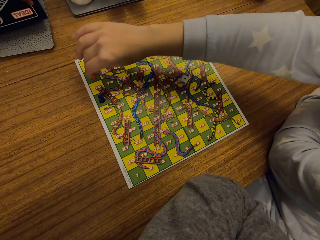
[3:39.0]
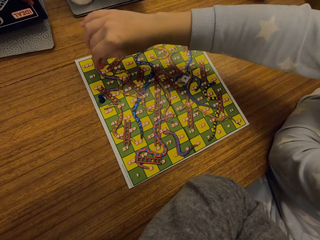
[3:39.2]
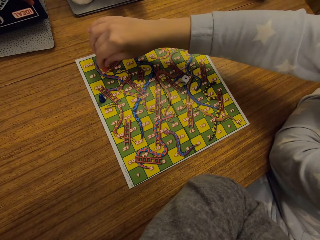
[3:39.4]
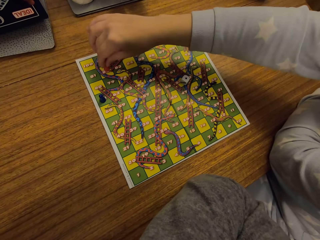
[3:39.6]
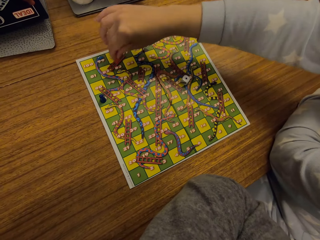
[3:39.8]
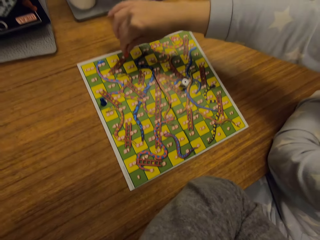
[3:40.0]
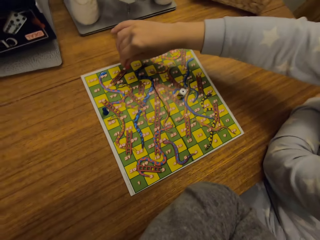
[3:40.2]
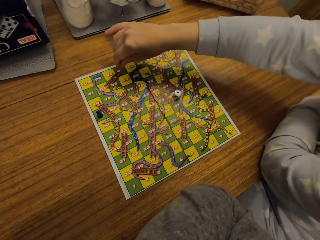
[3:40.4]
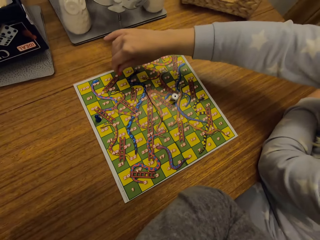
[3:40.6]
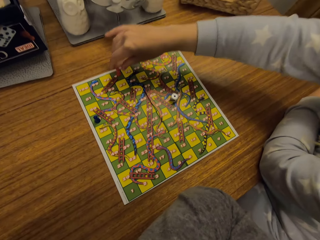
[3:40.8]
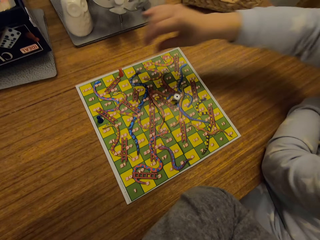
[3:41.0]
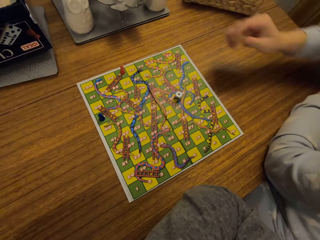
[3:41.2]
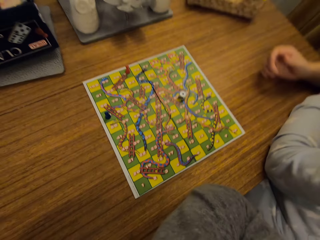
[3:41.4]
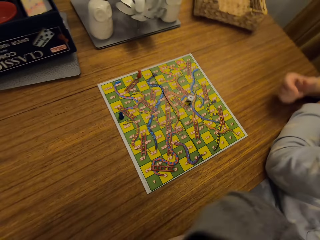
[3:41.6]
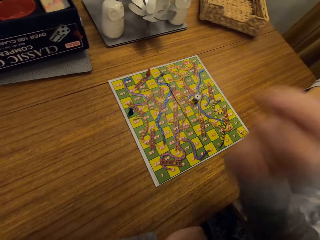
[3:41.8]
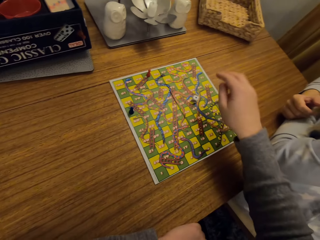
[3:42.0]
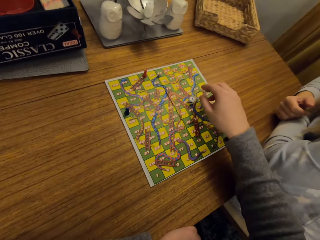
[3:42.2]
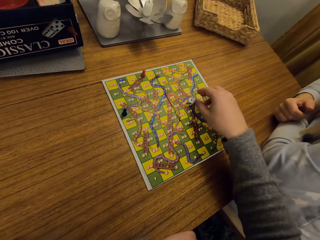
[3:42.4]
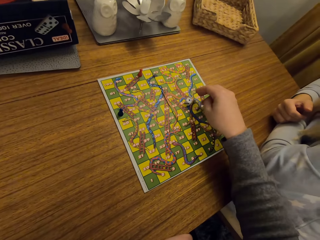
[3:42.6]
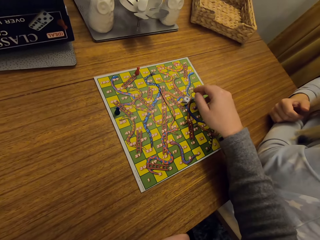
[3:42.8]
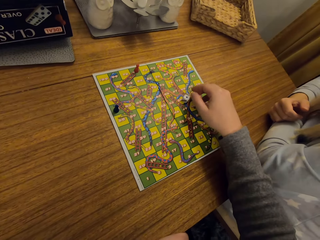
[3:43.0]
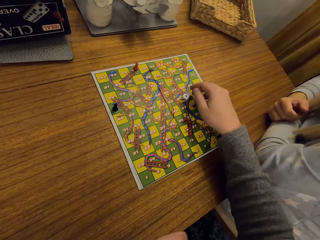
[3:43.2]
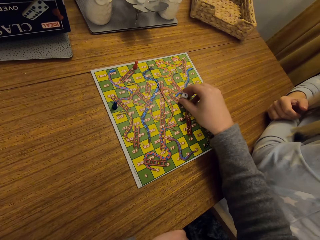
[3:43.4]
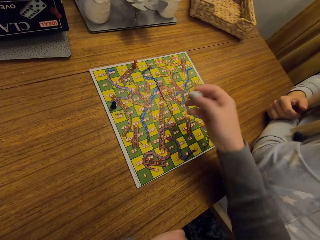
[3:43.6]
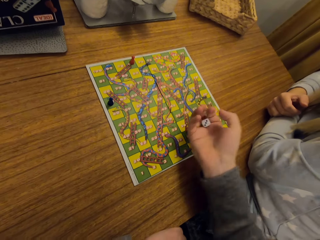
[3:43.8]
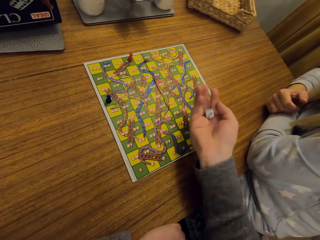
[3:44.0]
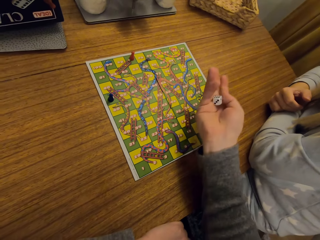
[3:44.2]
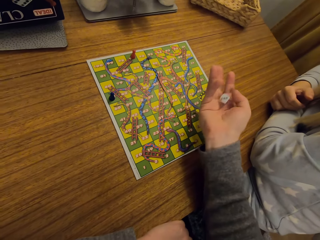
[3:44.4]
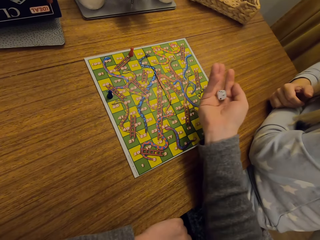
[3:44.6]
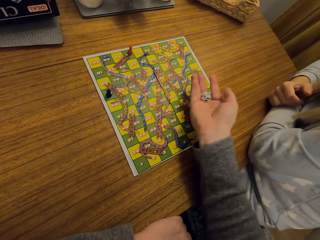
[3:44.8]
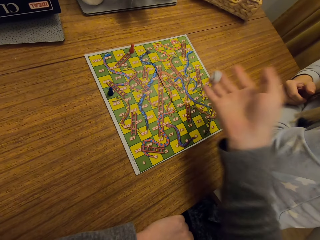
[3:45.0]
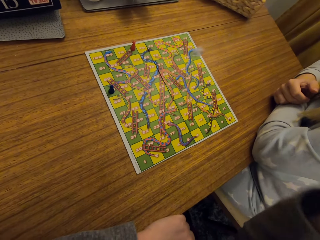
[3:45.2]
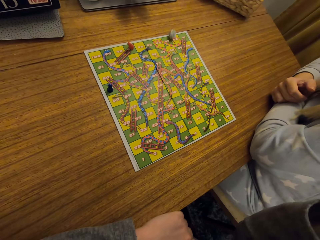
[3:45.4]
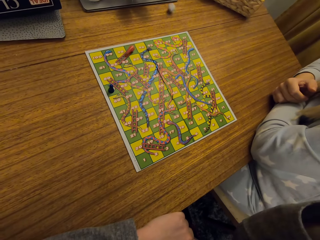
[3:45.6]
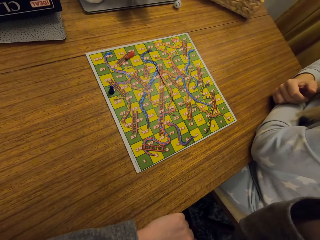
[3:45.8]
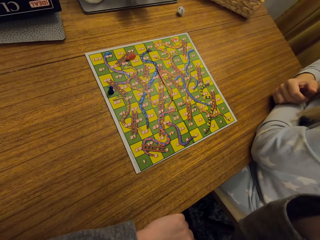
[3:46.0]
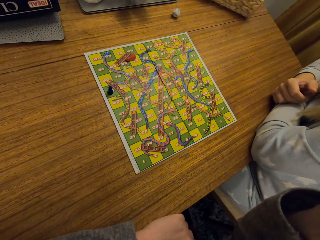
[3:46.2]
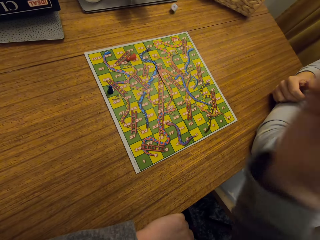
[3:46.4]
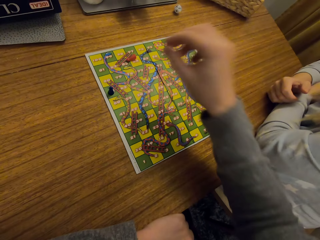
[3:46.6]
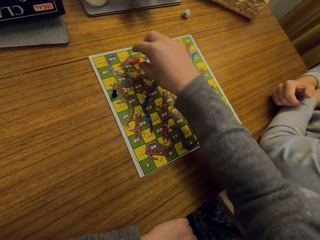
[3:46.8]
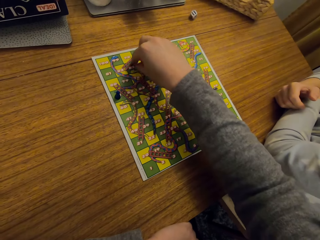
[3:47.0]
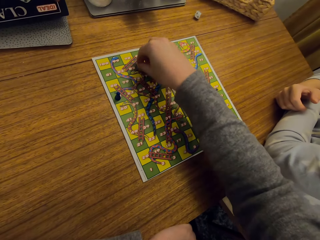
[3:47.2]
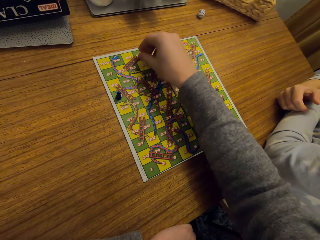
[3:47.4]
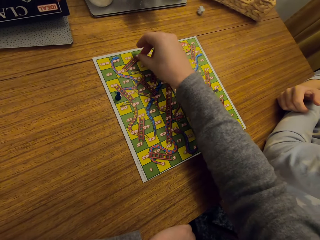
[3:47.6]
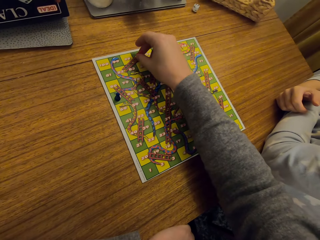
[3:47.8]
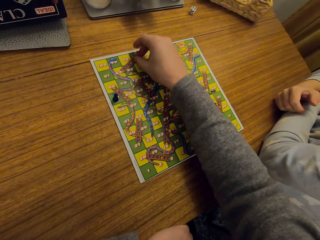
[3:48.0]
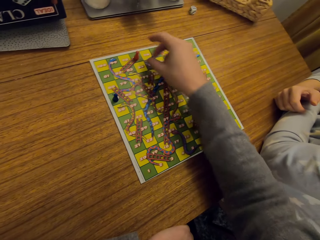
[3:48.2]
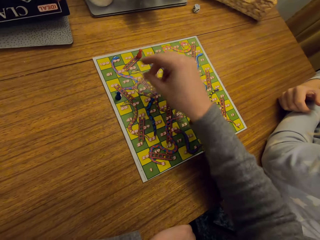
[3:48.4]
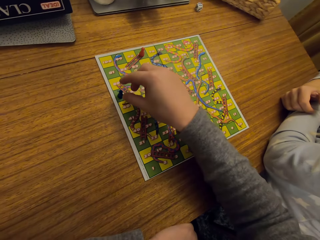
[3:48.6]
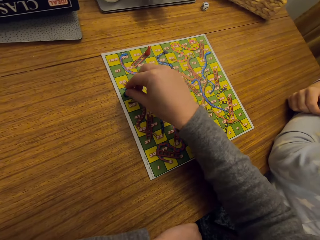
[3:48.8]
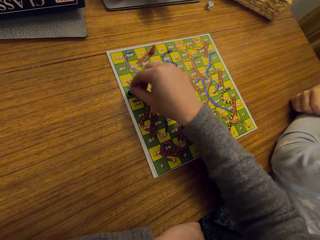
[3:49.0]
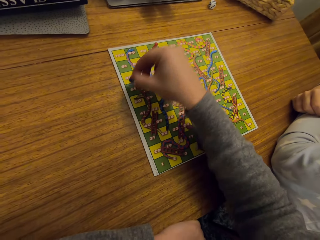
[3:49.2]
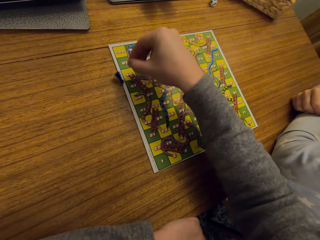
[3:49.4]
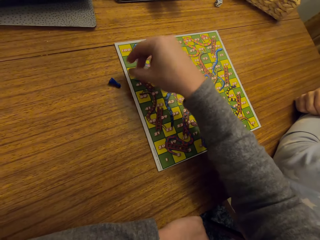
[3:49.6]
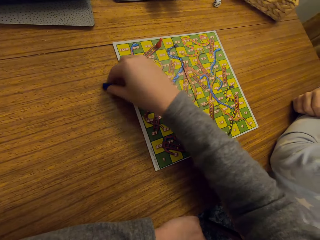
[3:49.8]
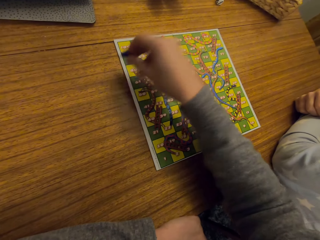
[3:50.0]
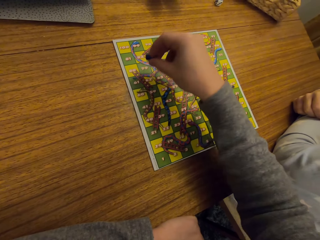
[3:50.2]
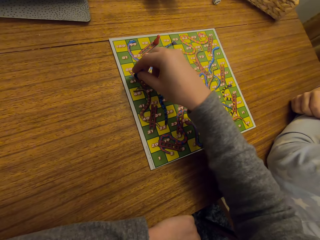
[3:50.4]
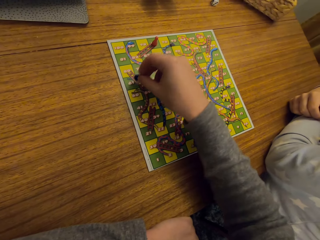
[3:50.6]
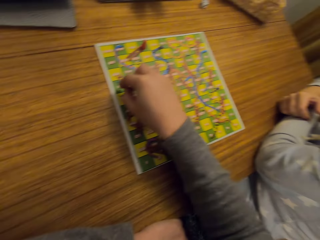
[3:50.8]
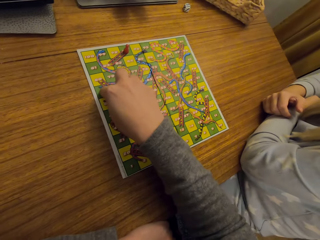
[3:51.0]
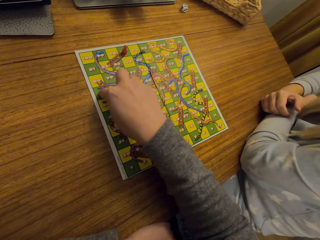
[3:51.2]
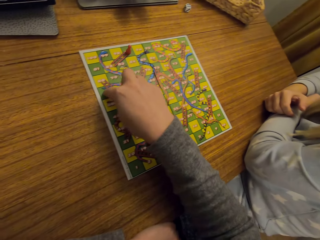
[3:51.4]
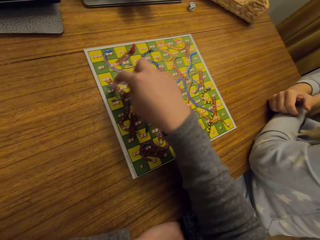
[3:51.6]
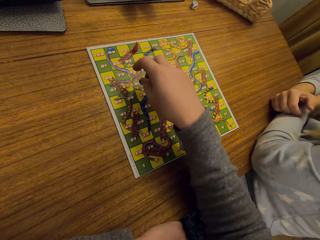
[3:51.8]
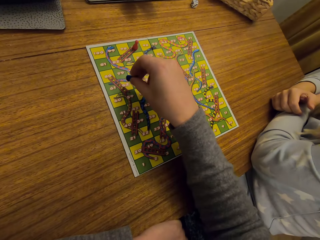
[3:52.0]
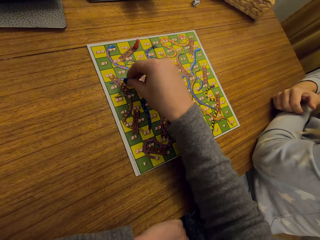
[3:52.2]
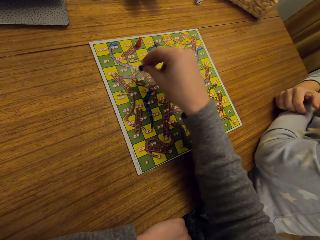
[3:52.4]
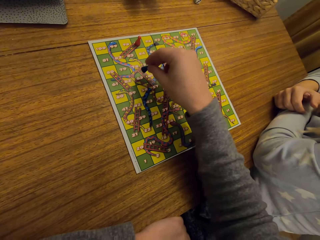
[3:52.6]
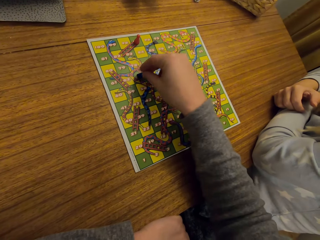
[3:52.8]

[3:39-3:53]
A woman picks up something. The woman plays the classic game. The woman places the something down. The camera wearer canvasses with the woman. They pick up the dice. They shake the dice. They throw the dice on the game paper. They pick up something. They place something down. They play the classic game. They pick up something.

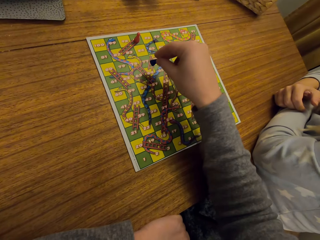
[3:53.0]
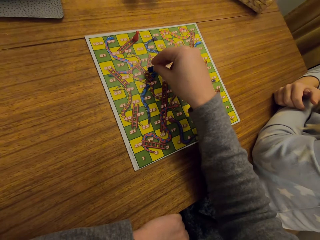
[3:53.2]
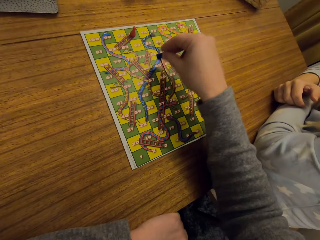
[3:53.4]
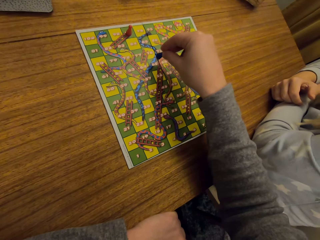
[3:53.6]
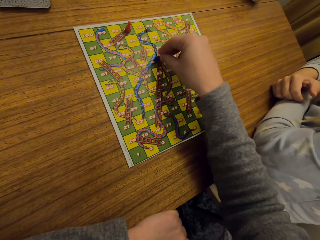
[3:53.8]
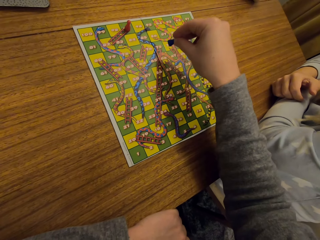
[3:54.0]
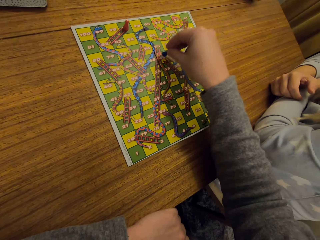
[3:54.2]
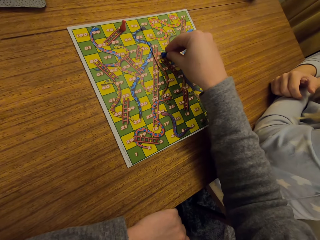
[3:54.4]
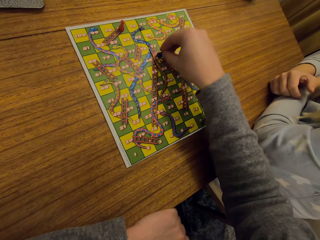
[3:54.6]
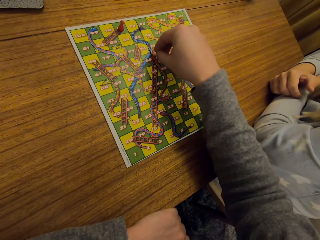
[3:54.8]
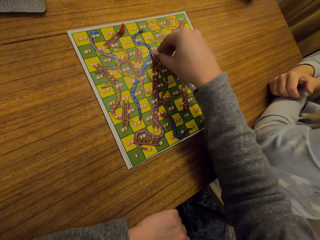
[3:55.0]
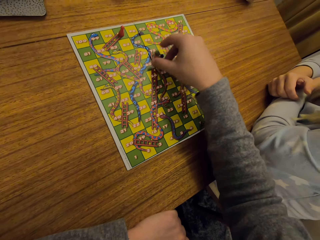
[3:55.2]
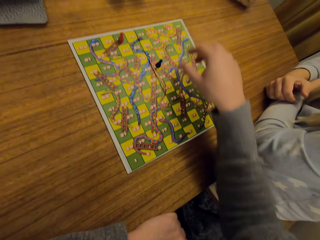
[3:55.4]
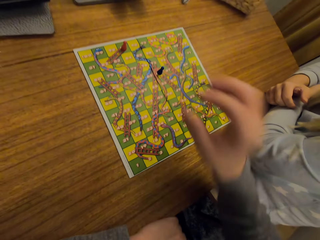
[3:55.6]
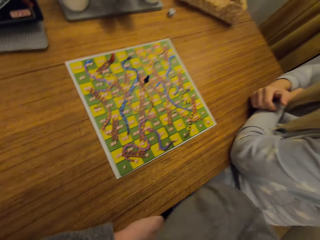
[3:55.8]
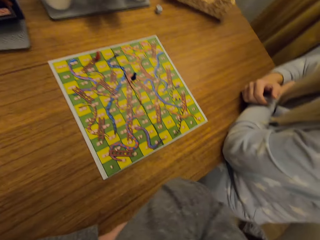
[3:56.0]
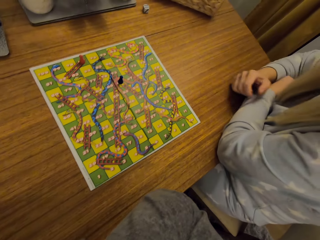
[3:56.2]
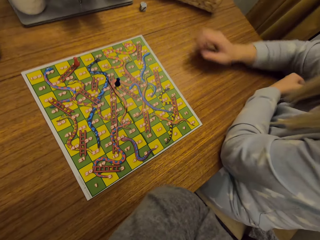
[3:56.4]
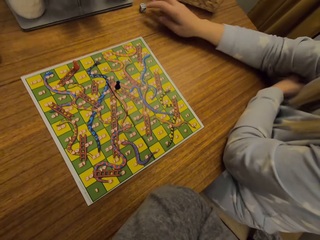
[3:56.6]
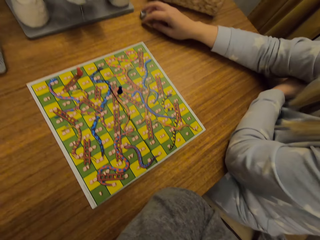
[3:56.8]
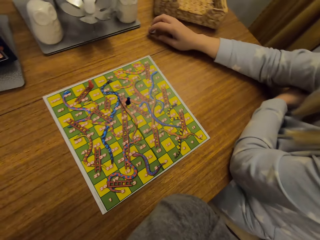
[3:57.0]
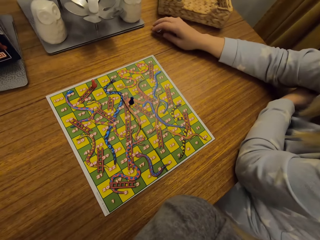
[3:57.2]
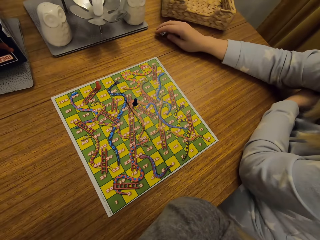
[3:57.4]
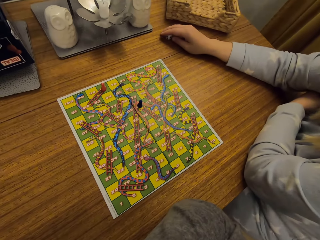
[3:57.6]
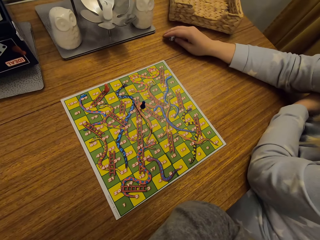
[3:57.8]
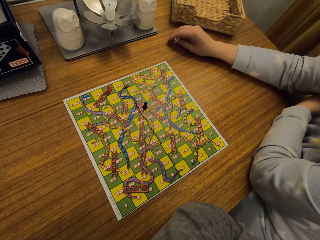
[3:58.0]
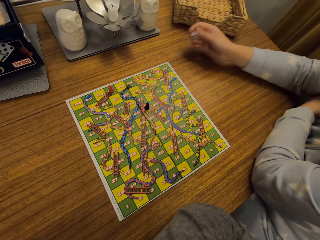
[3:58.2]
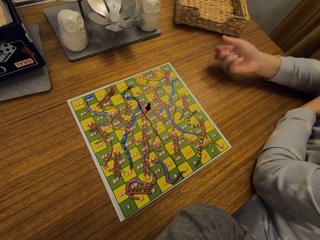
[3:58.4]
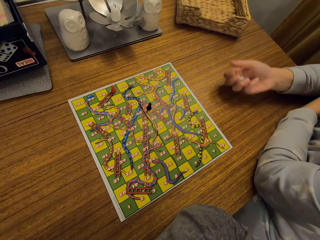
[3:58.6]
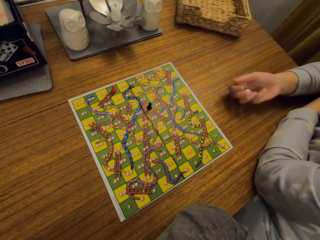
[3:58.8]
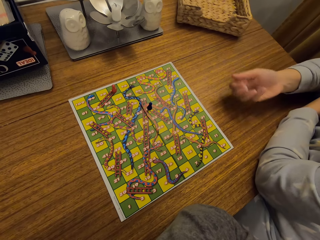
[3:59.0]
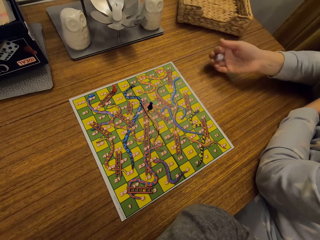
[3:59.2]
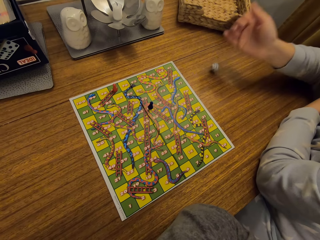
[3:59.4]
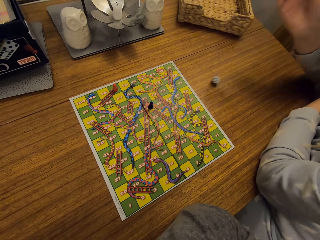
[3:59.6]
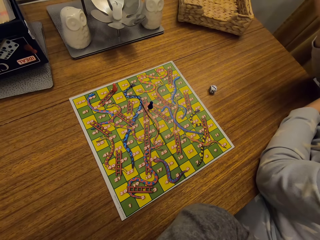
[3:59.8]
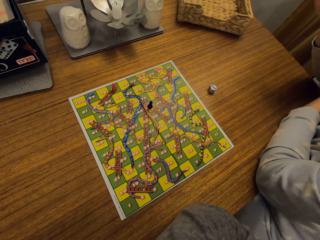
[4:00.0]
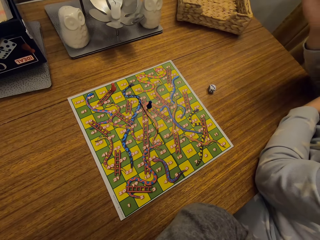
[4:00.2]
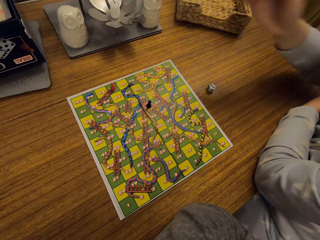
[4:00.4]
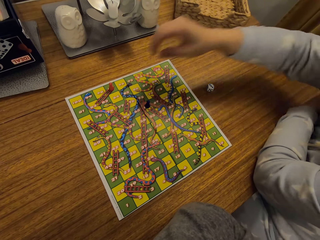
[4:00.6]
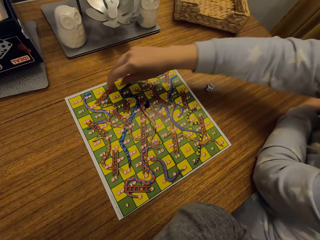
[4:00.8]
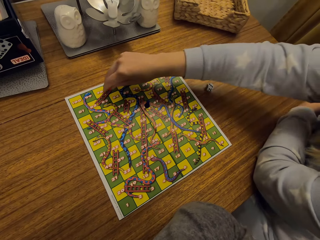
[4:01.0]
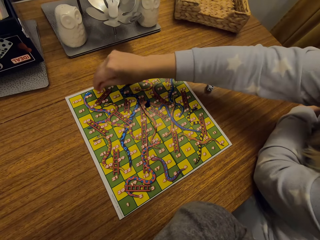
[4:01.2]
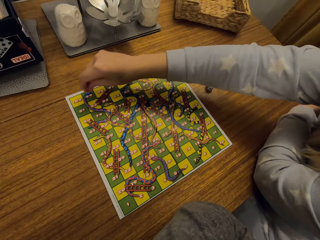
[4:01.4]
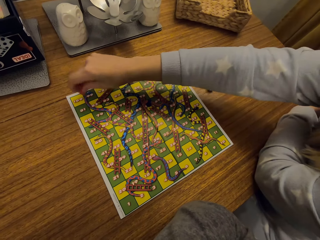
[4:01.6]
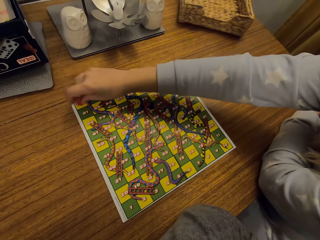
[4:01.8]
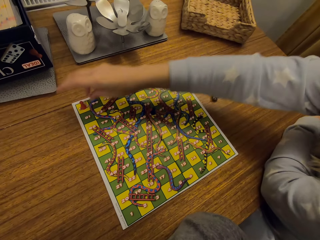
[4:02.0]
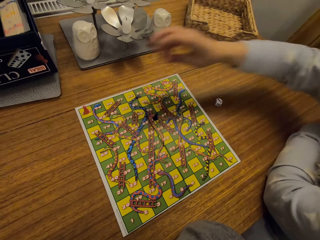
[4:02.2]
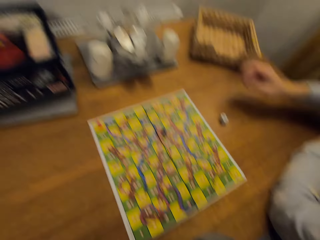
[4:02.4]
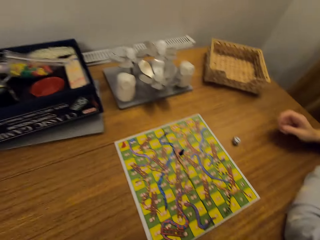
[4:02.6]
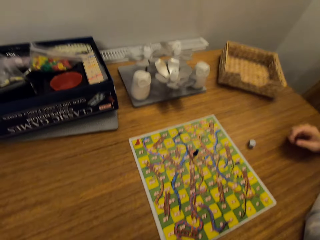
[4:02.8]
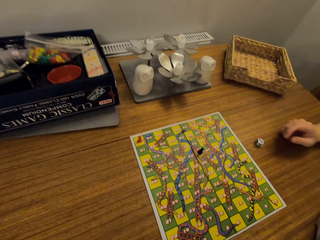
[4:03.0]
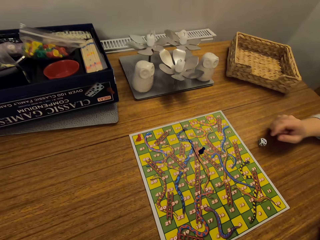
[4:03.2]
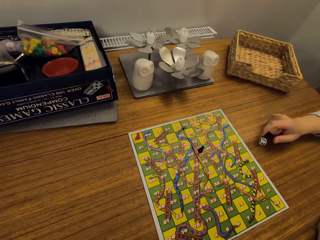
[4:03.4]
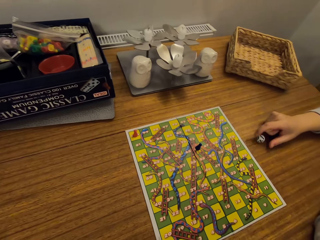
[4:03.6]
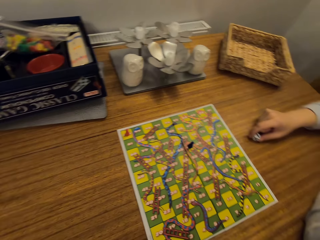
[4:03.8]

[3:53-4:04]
The camera wearer places something down. A woman picks up the dice. The woman shakes the dice on her hands. The woman throws the dice on the table. The camera wearer throws the dice on the table. The woman picks up something, plays the classic game, and places the object down.
